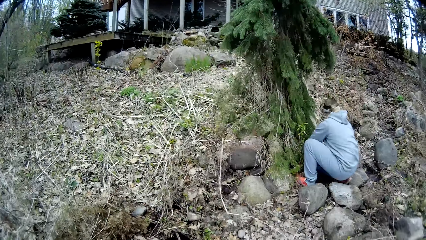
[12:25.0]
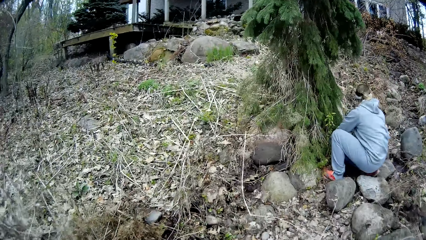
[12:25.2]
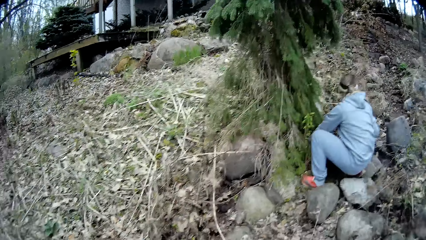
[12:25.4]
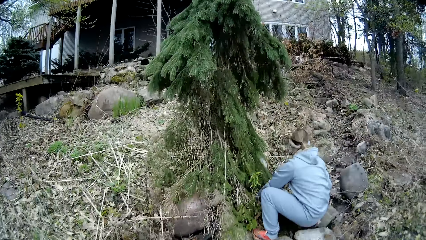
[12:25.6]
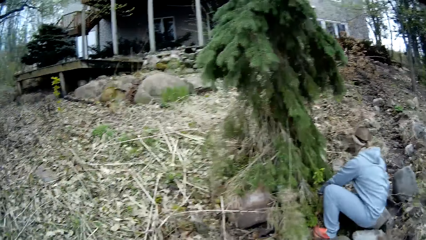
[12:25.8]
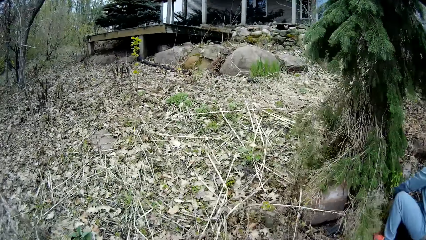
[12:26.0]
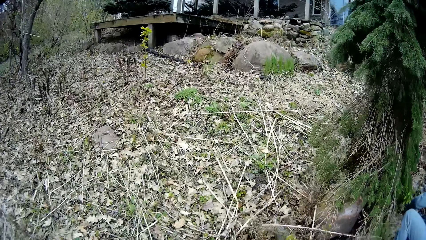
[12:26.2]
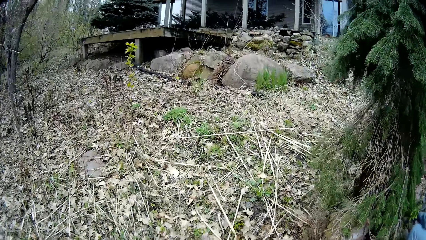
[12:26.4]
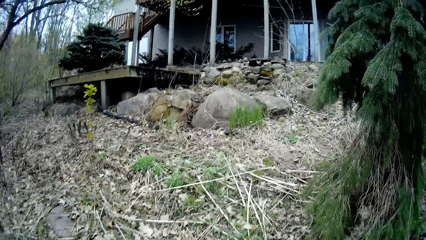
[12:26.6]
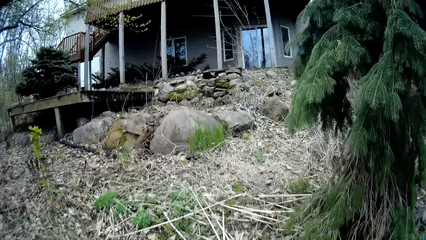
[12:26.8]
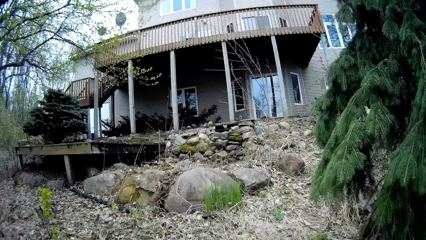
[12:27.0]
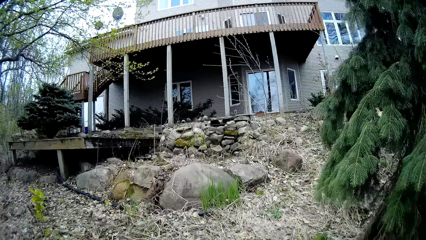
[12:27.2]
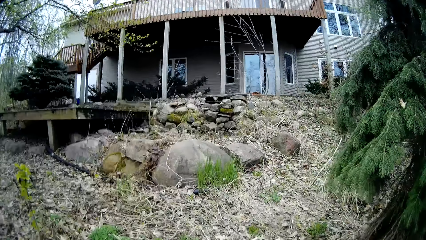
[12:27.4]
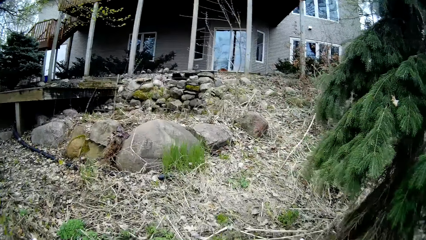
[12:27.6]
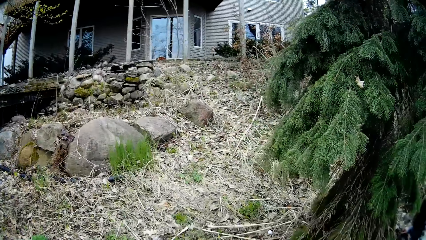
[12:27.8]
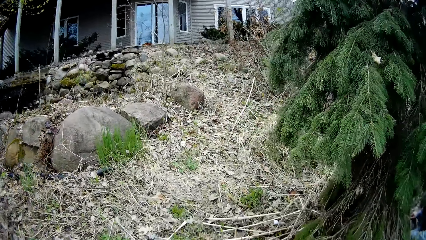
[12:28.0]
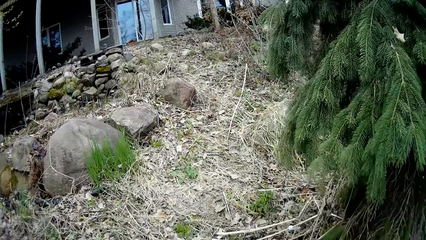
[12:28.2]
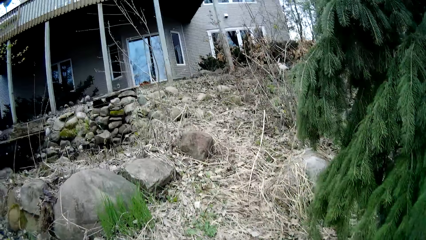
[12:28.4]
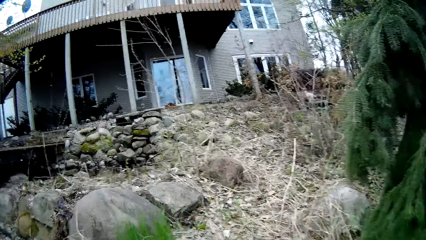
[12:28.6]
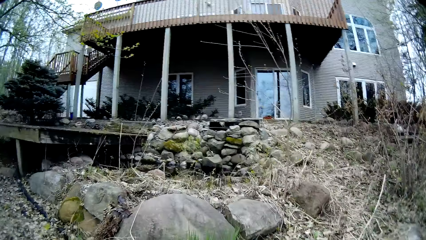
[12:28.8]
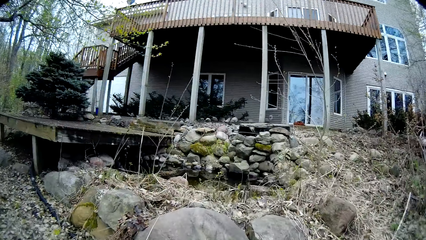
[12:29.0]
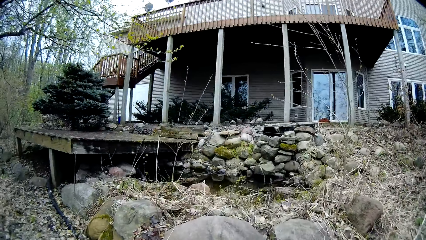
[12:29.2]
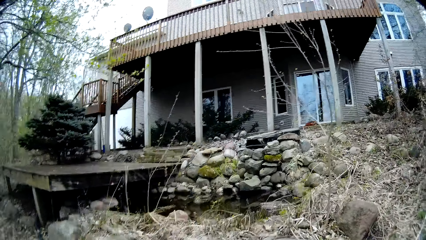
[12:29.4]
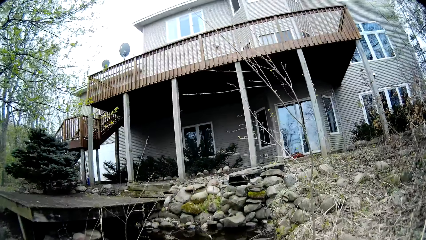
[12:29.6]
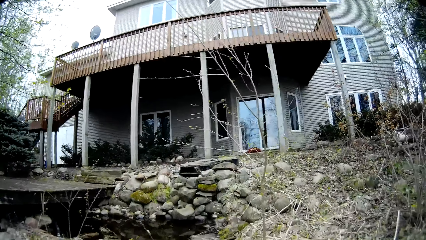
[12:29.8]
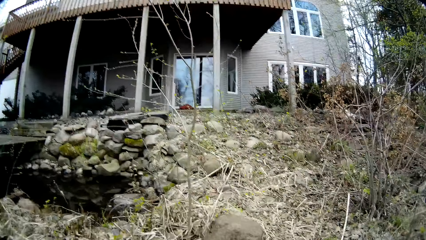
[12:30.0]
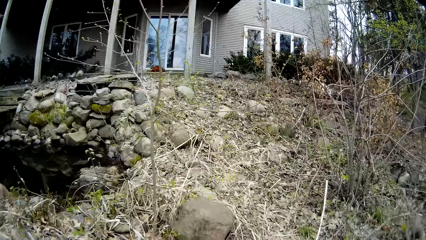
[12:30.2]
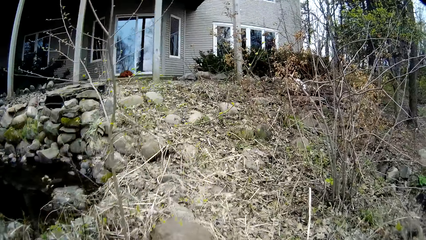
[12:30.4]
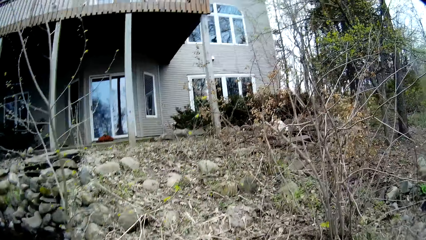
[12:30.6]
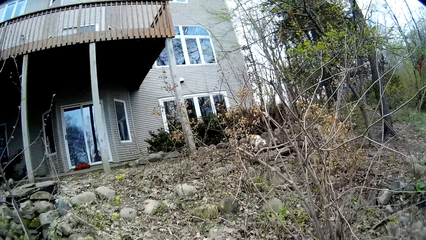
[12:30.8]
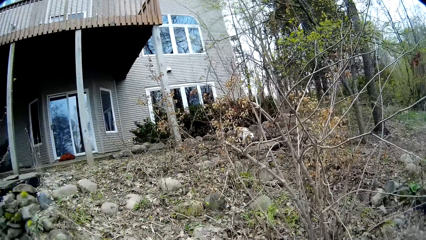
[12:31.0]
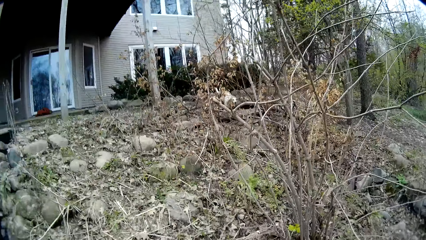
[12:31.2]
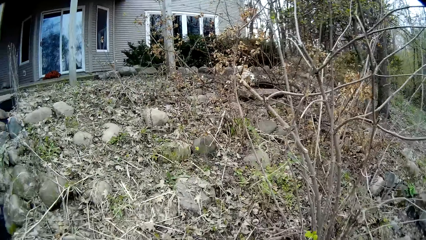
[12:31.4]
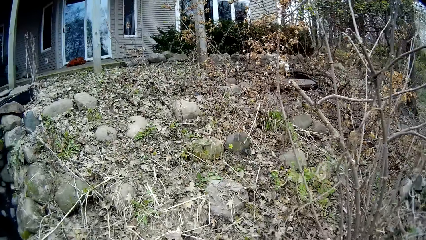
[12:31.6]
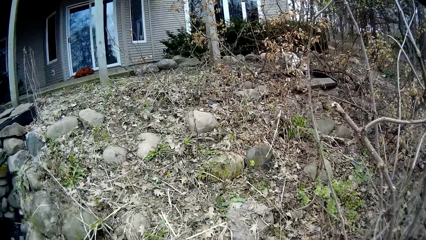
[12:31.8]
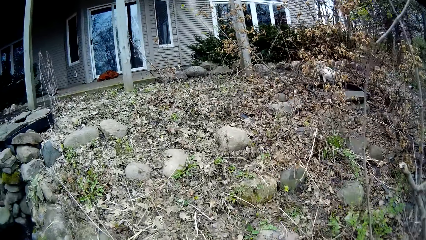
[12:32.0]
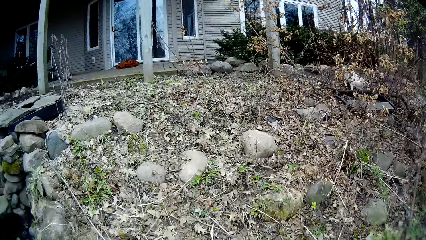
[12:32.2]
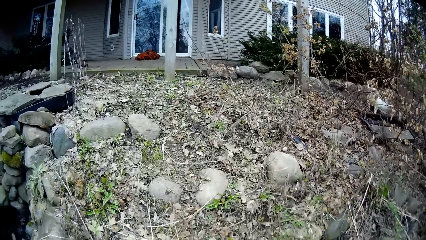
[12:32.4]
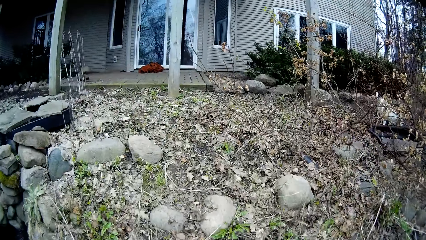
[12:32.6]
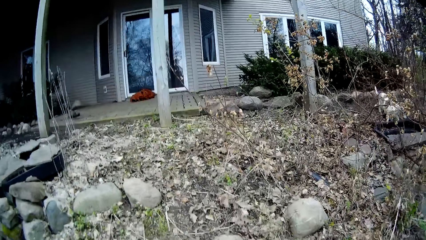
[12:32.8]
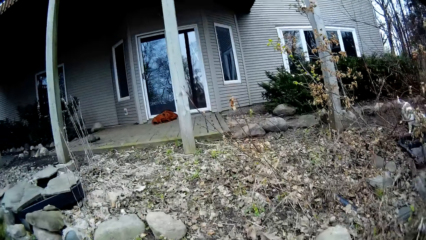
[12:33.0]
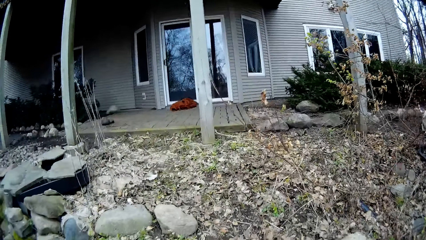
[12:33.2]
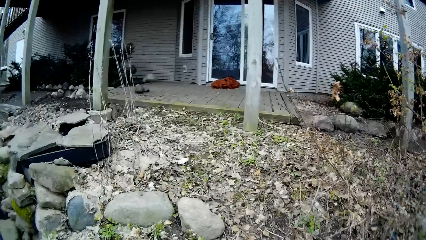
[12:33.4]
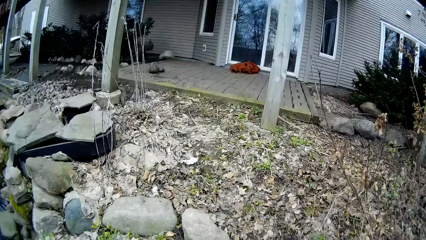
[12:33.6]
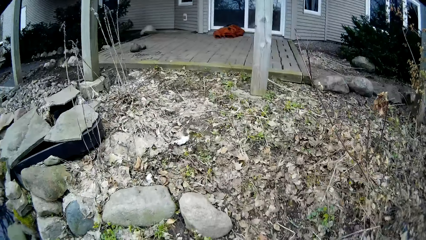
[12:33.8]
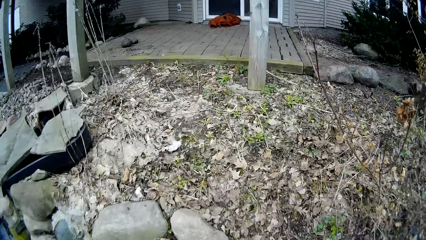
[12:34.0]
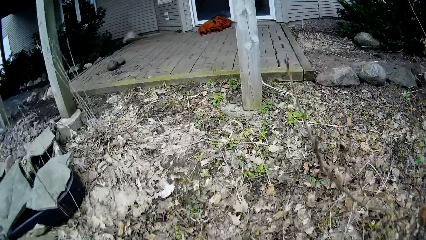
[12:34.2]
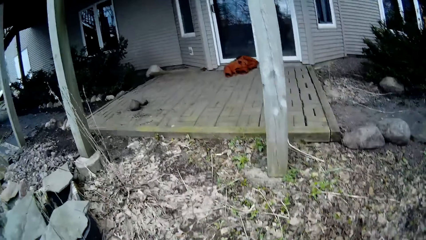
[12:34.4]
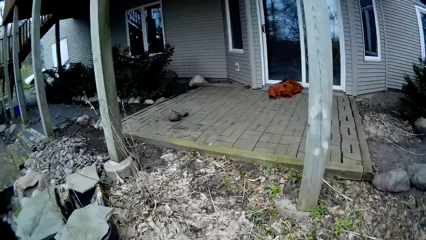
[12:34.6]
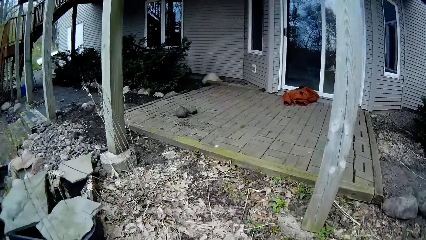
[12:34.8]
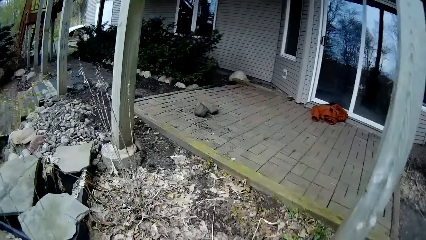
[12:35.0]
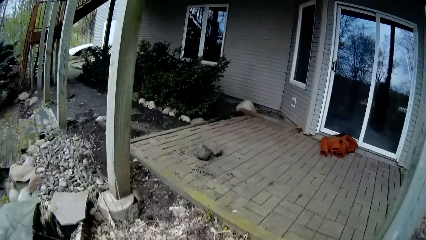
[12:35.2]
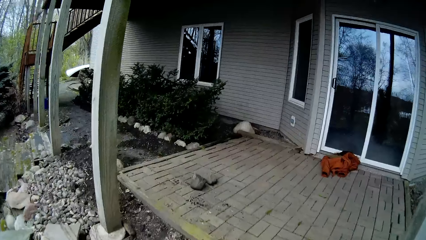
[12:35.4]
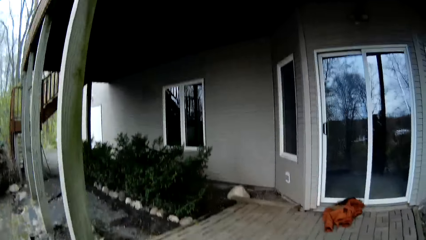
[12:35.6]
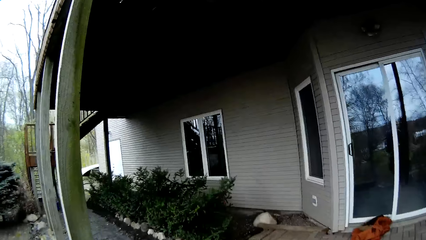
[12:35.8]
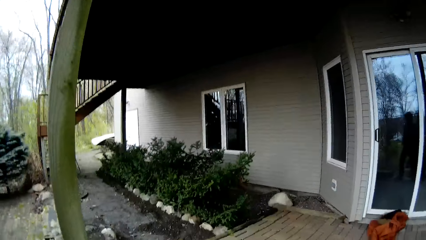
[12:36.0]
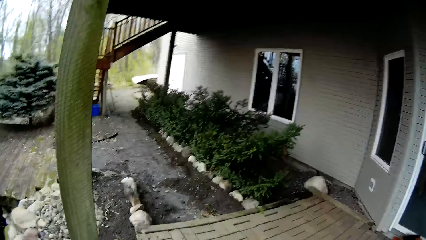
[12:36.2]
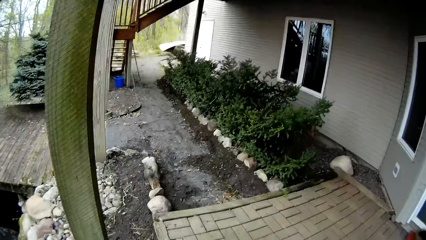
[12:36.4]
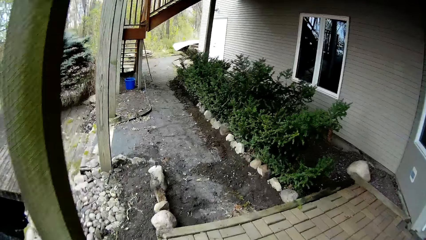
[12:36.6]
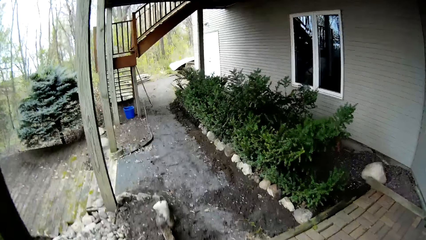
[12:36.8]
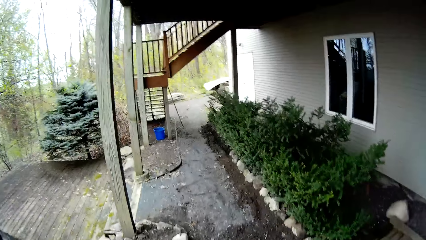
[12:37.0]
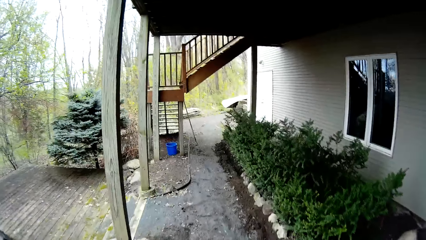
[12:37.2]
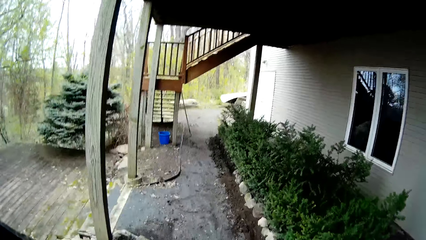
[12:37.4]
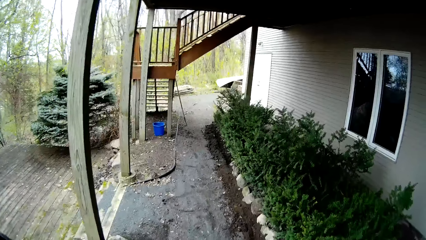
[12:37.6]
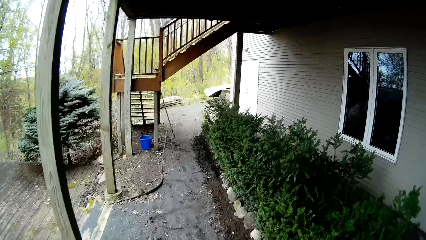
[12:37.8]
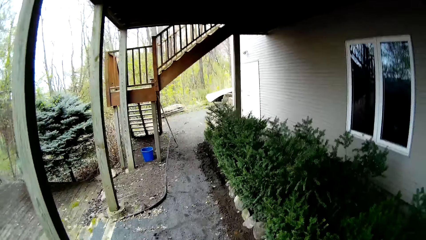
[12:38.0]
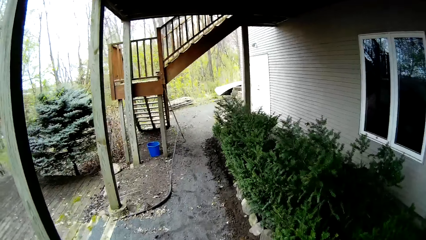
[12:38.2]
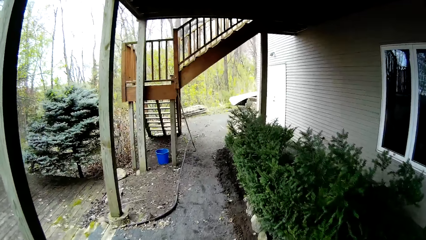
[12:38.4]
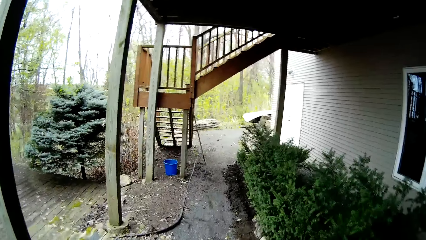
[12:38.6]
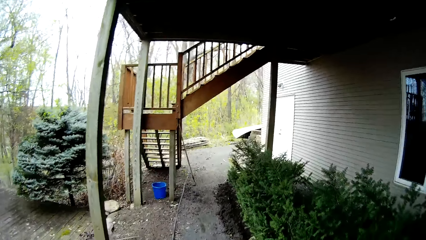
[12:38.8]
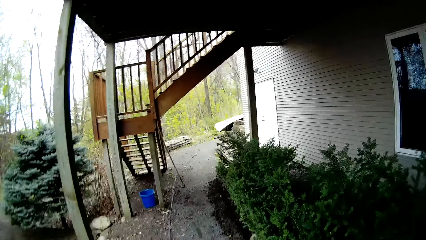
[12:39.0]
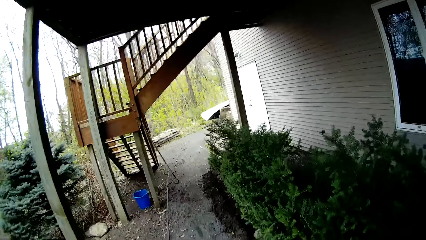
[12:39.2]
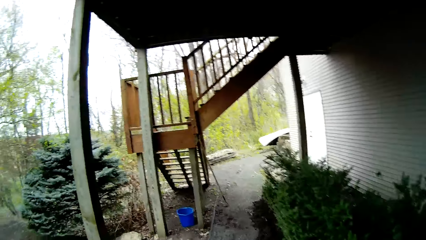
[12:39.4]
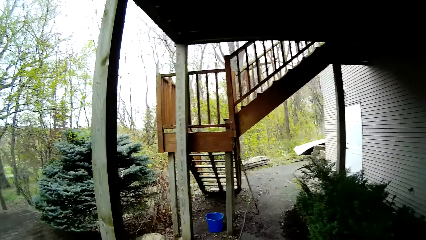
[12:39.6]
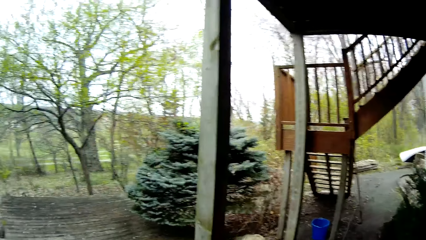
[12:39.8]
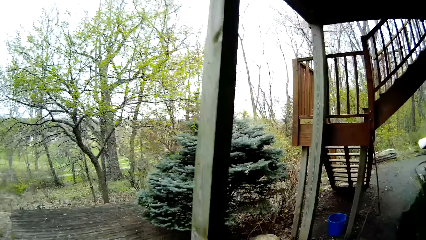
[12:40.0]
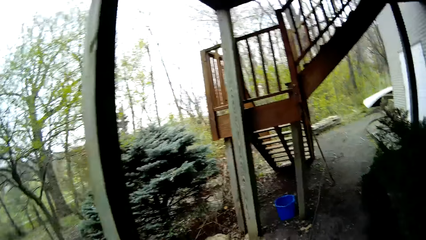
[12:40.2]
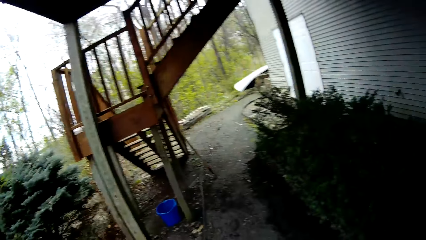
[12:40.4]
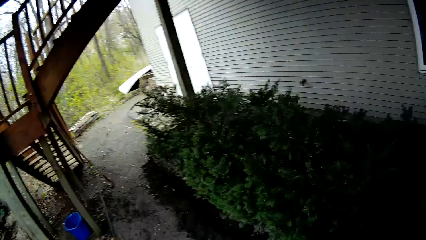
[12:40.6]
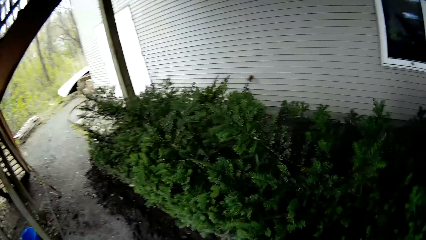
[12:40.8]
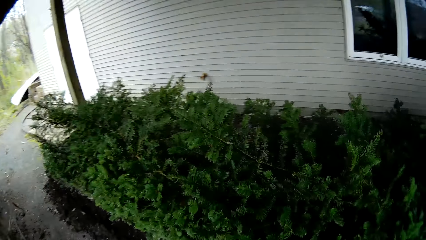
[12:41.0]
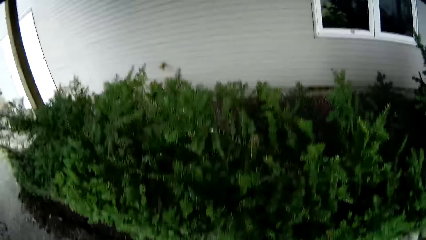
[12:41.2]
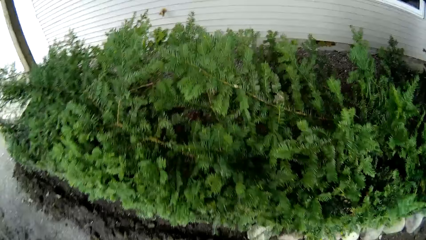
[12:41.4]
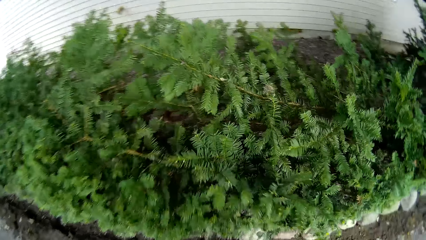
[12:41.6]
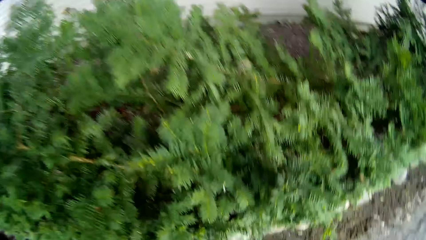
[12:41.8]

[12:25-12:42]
The camera wearer walks in the bushes.
